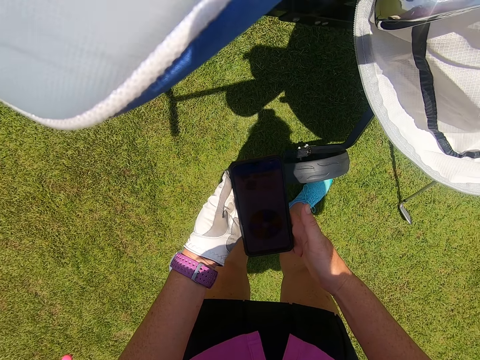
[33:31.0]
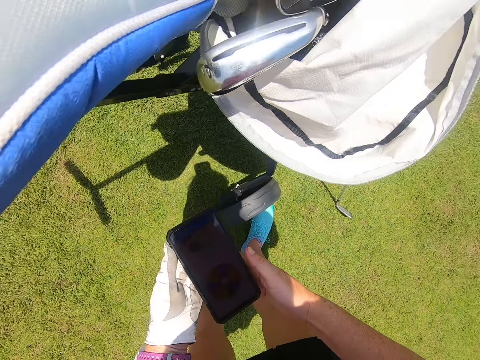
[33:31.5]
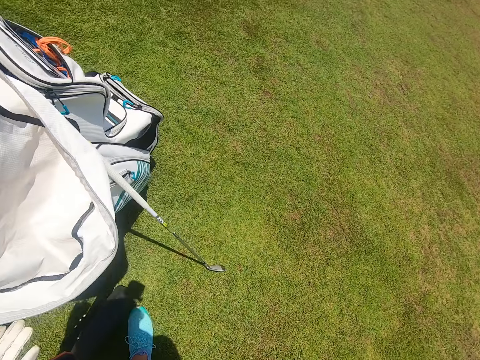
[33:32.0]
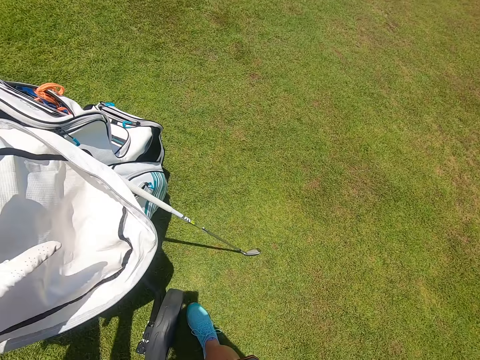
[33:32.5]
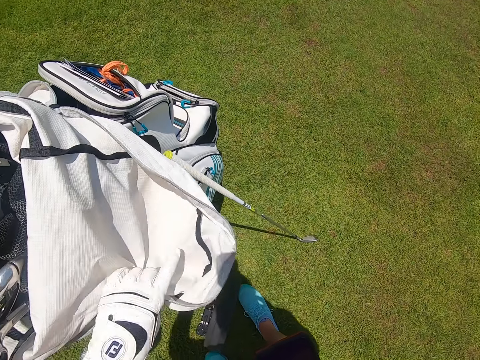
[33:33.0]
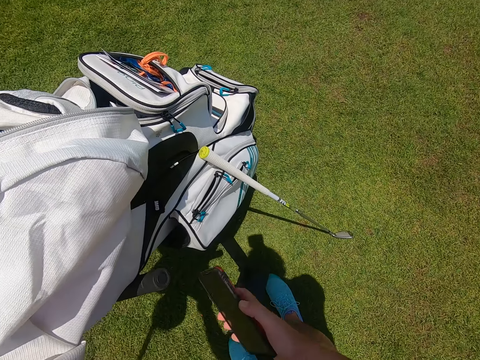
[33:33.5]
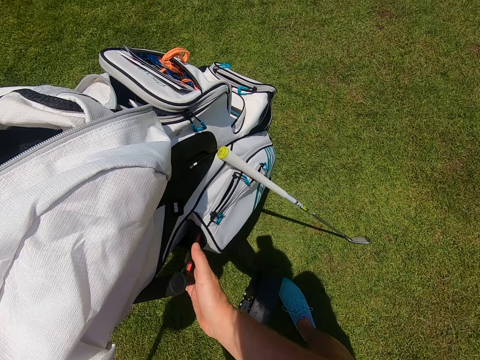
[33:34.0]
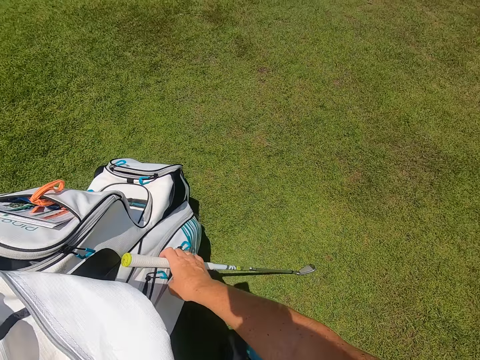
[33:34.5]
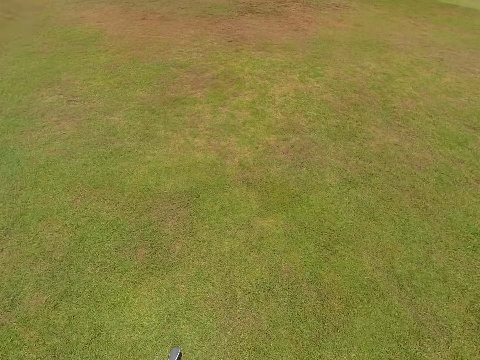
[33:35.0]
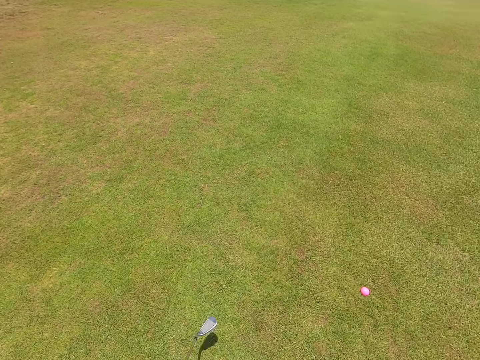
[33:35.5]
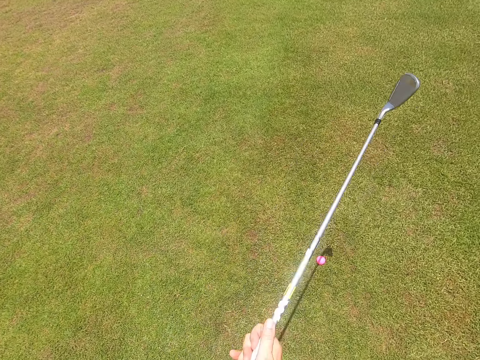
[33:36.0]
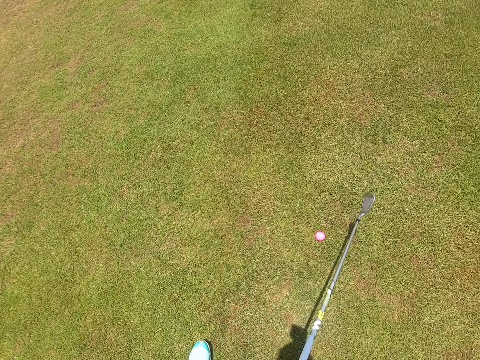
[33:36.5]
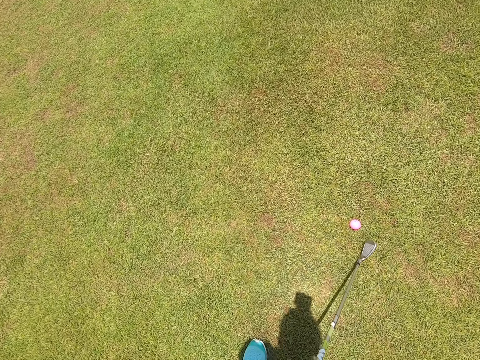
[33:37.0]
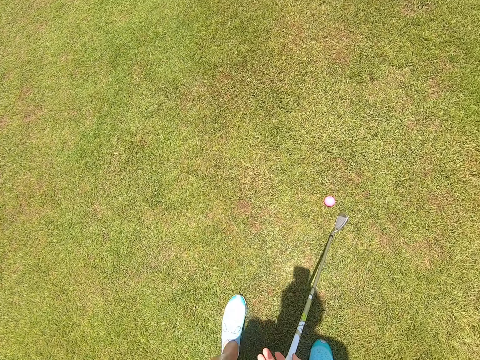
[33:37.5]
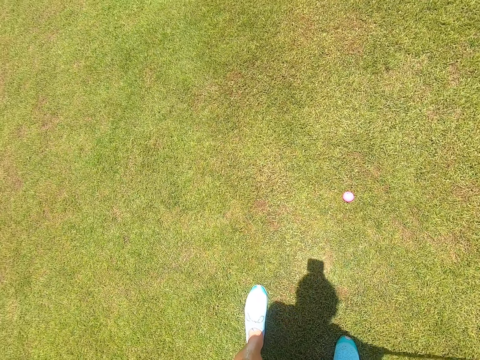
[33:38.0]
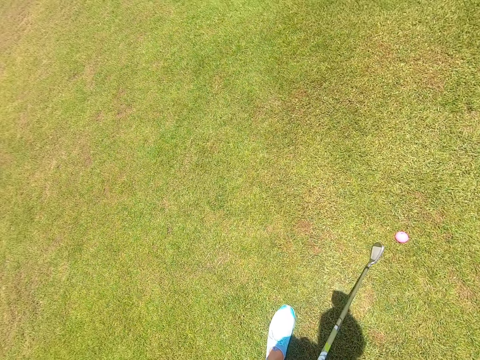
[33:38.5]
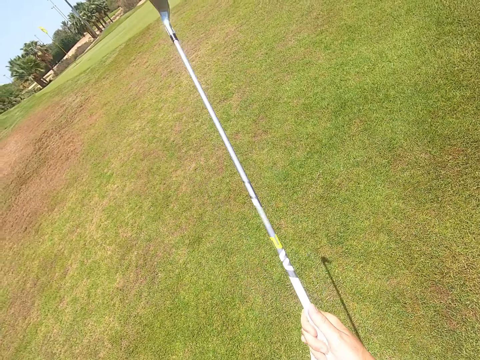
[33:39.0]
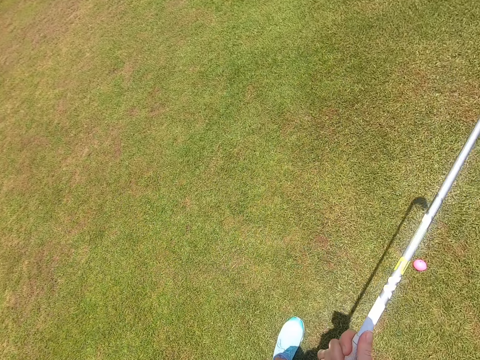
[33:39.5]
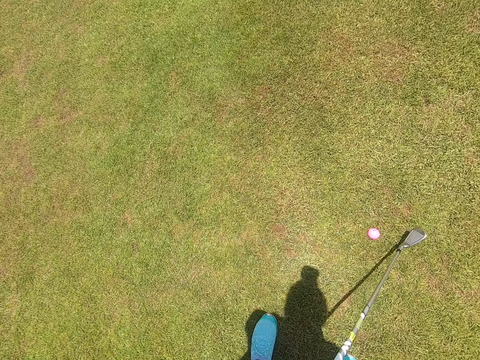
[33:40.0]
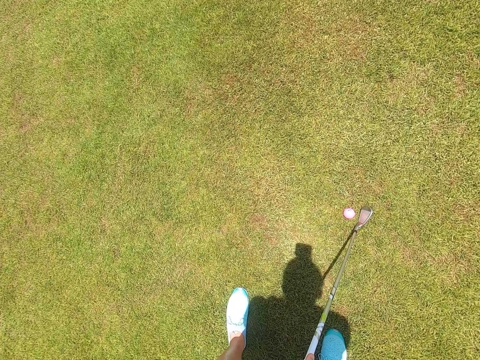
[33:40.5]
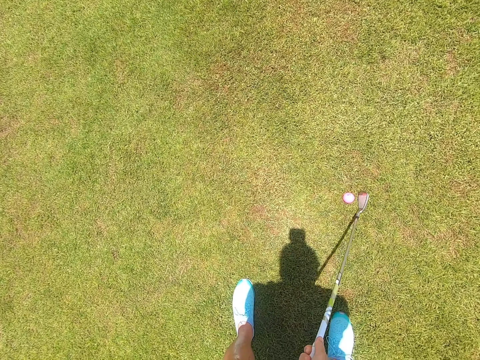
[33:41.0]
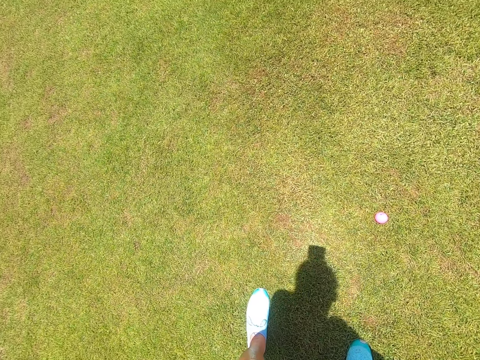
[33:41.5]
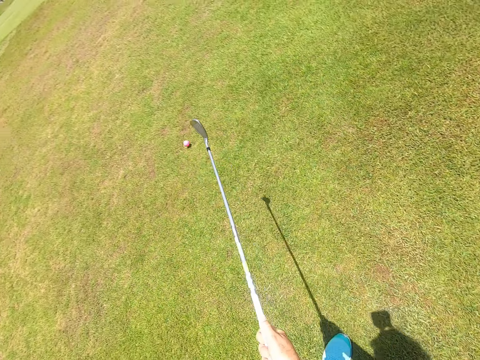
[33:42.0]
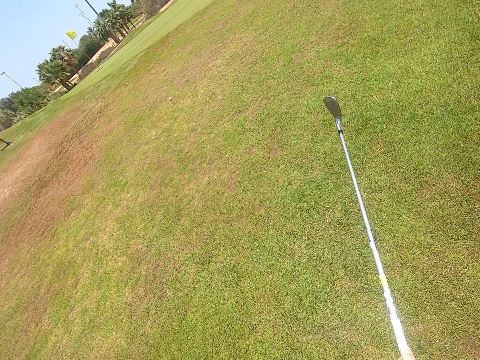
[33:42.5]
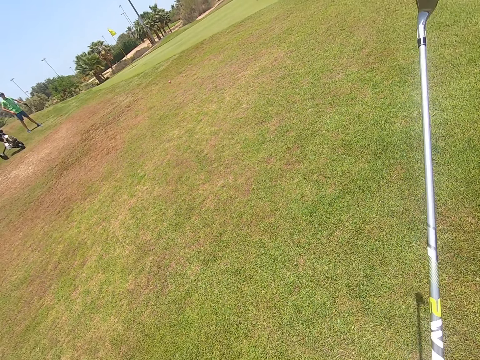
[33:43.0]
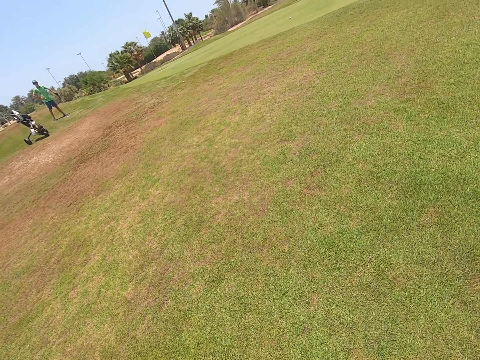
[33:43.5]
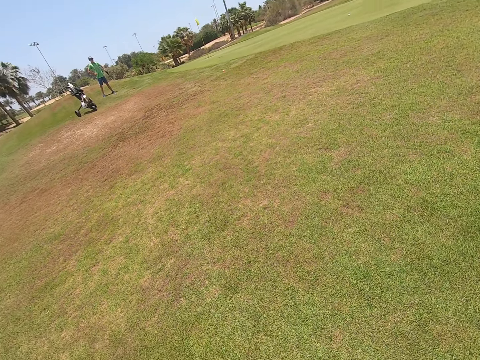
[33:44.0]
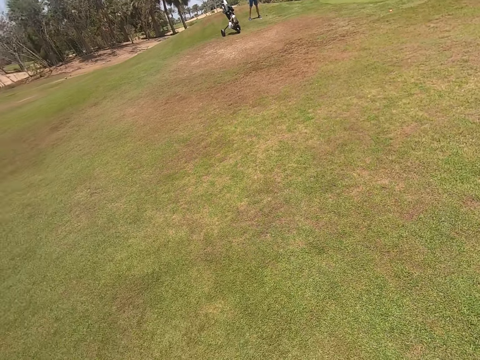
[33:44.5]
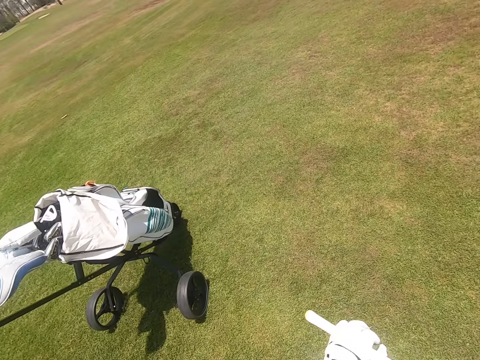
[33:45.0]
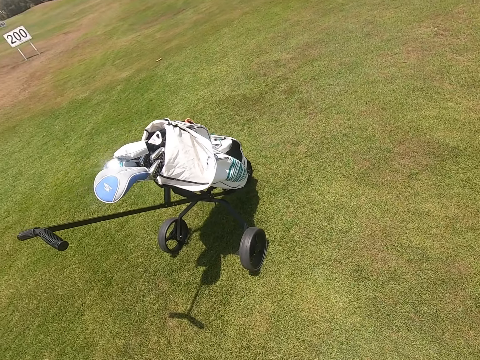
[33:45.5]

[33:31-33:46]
The camera wearer puts the mobile phone in the golf bag. They take a golf club. They play golf with a hockey stick. They stand. They swing the golf club. They hit golf.

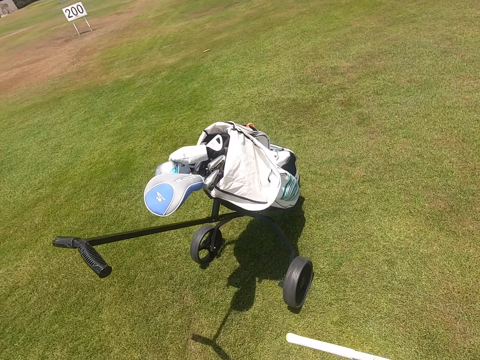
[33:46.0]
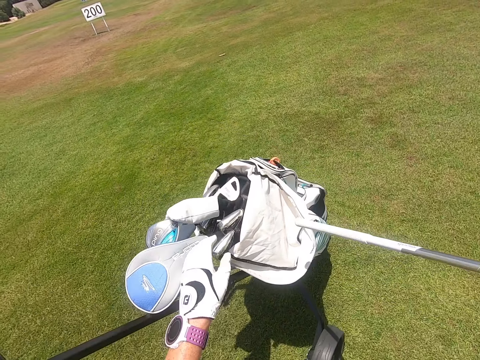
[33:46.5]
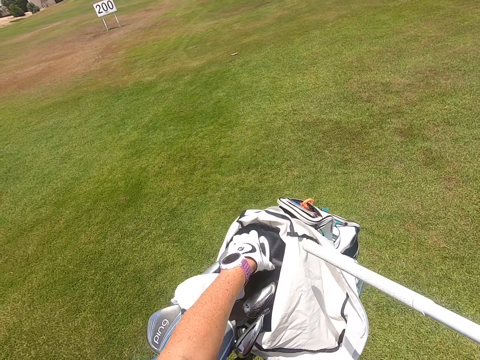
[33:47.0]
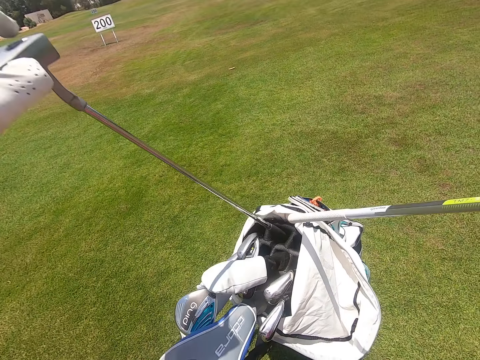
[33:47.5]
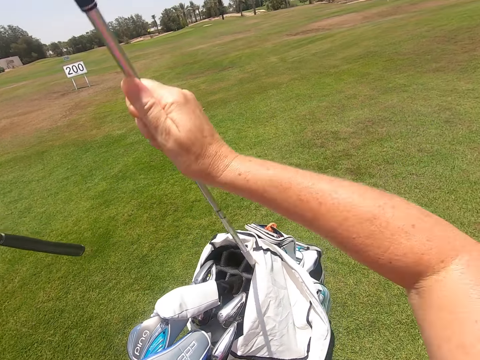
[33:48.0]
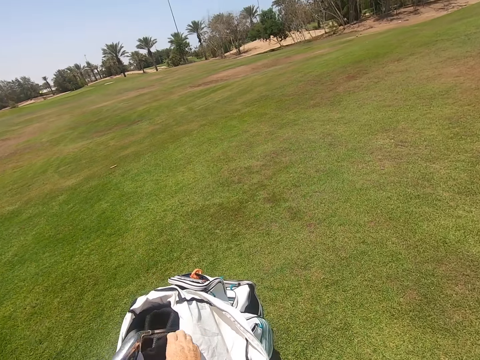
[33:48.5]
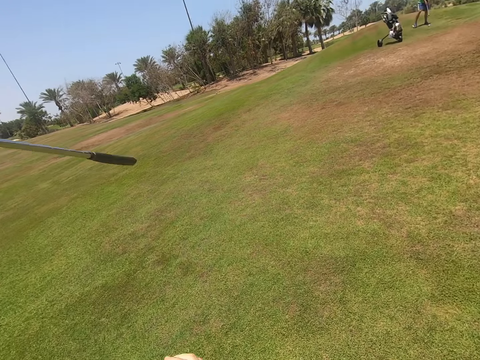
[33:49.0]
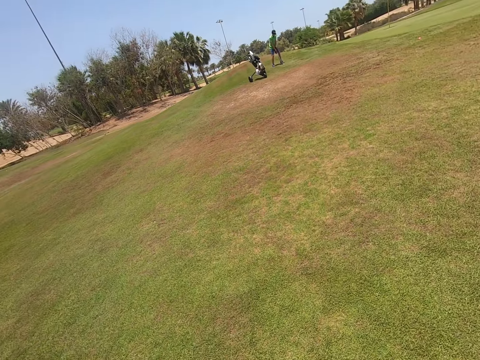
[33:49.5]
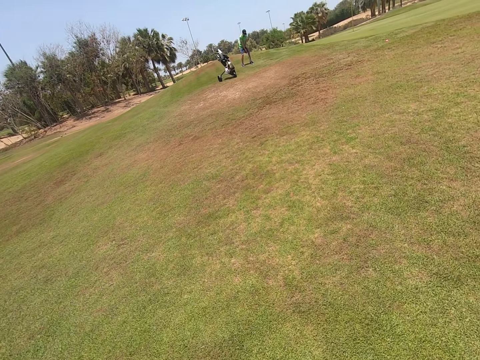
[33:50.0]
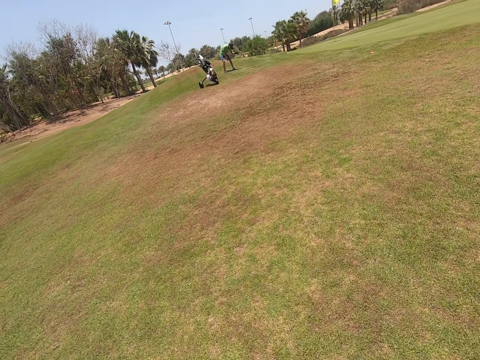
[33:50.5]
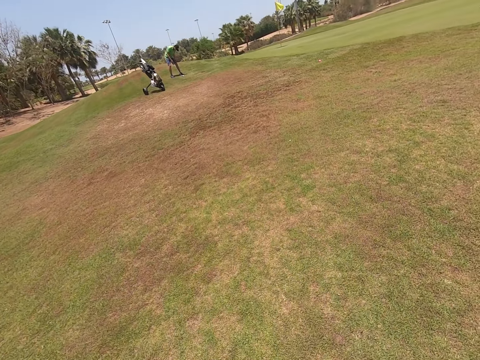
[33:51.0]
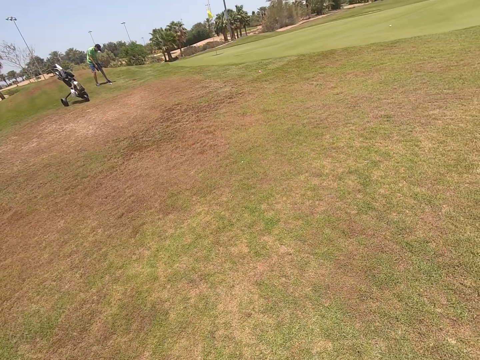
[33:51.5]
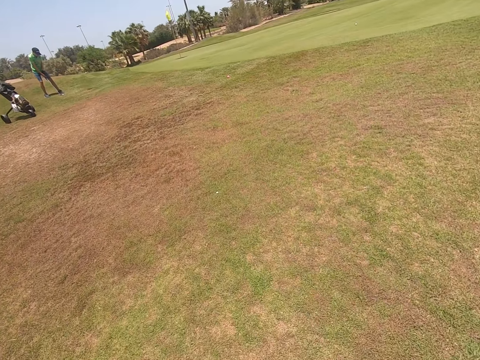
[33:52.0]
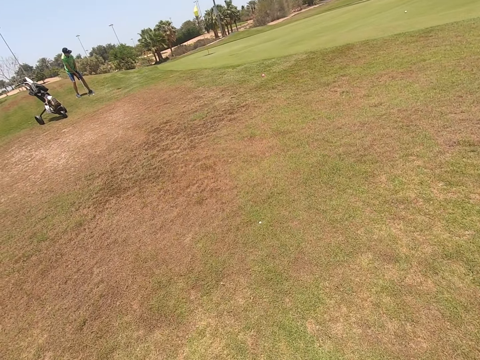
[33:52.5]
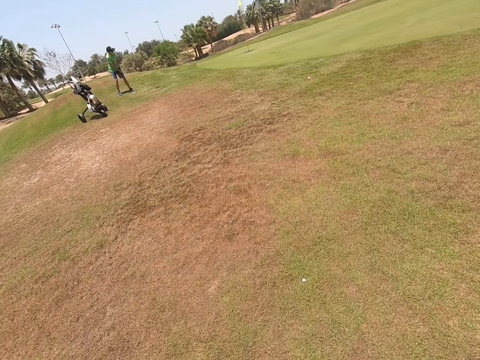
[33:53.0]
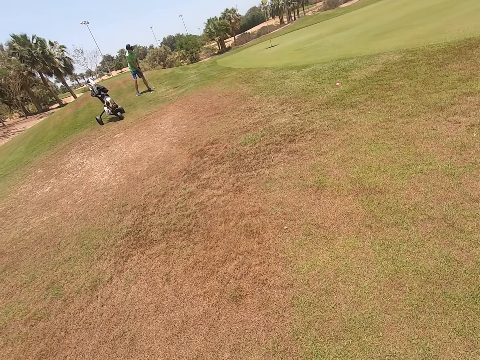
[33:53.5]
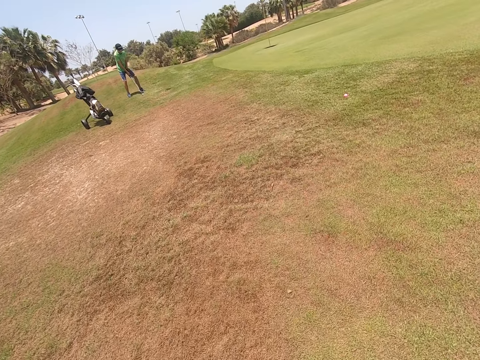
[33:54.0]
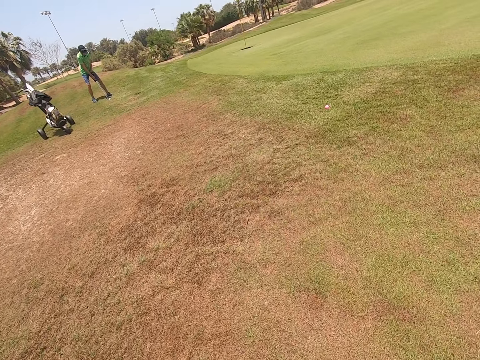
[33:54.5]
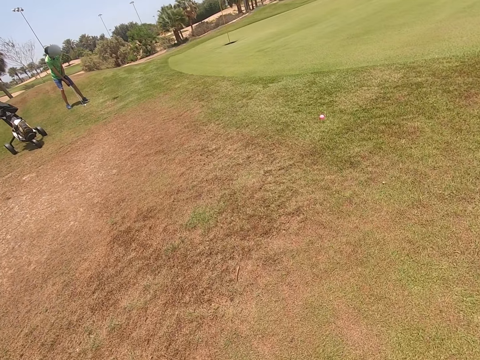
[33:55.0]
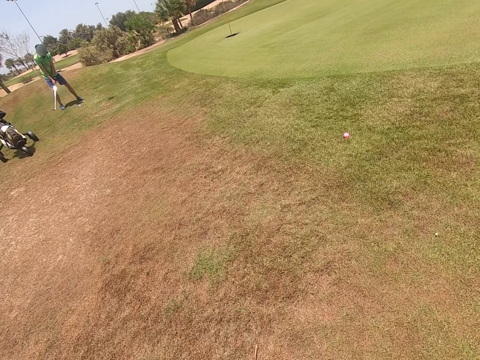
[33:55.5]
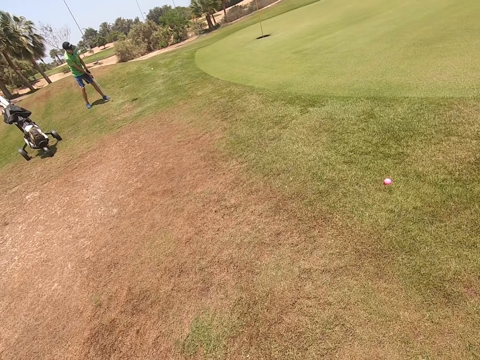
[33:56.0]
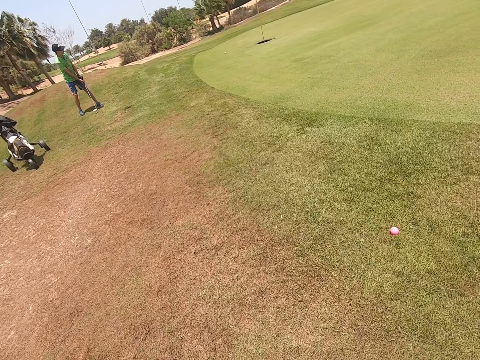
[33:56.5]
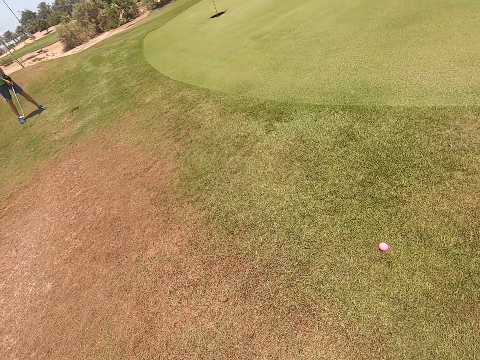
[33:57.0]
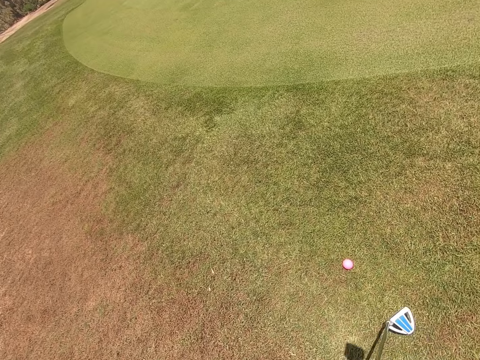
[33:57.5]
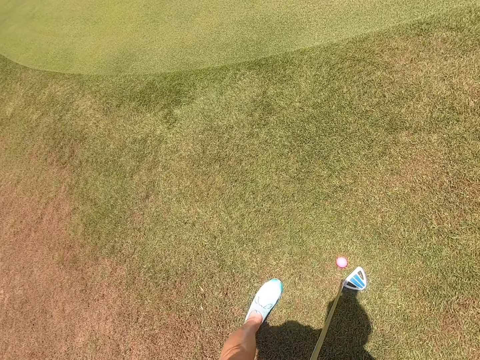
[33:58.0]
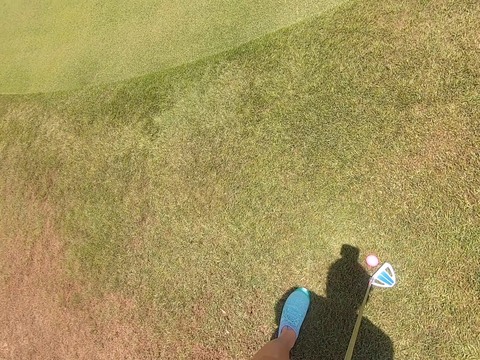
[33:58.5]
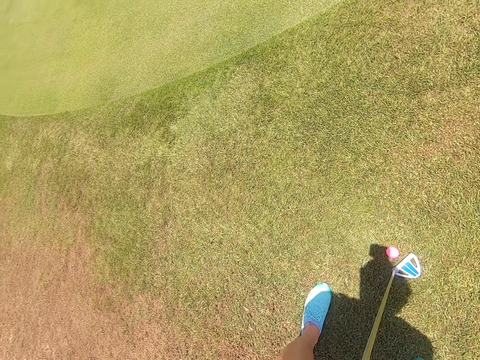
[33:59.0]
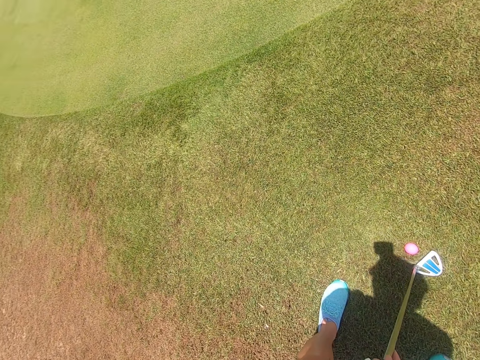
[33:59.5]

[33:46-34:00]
The camera wearer takes a golf club or hockey stick. They put the golf club in the golf bag. They take another hockey stick from the golf trolley. They walk. A person plays golf with a hockey stick. The camera wearer plays golf with the hockey stick. They stand.
